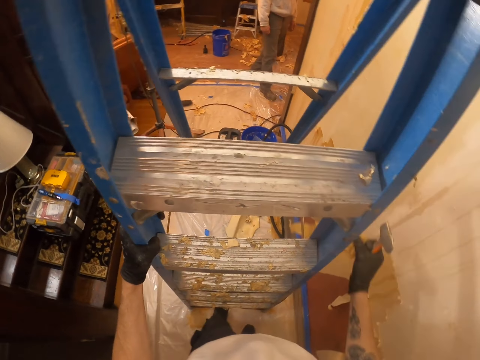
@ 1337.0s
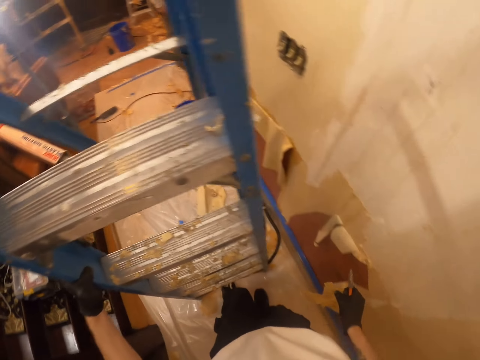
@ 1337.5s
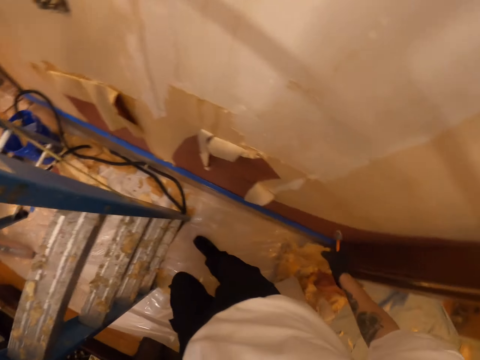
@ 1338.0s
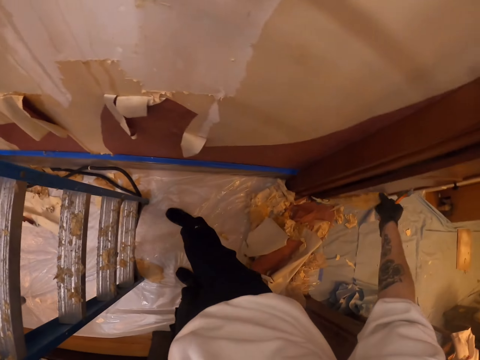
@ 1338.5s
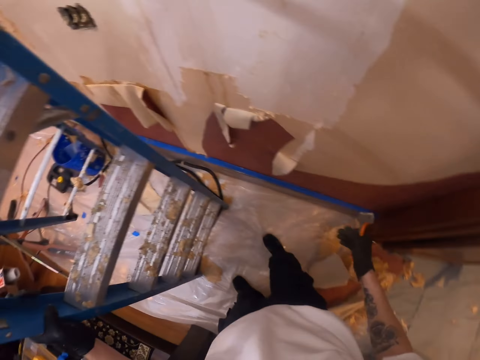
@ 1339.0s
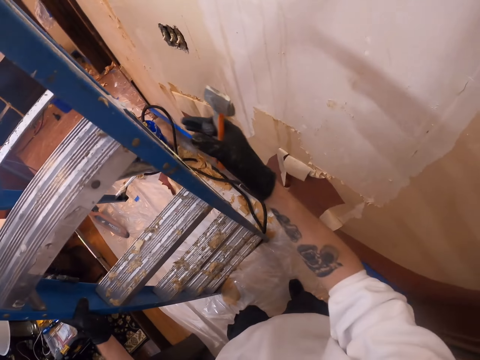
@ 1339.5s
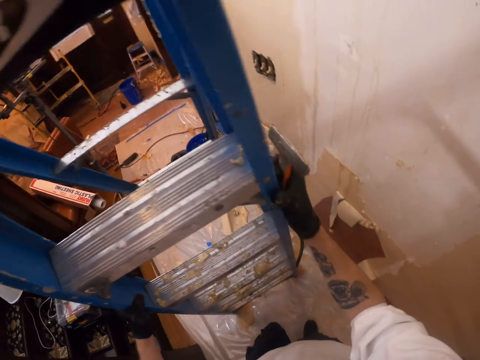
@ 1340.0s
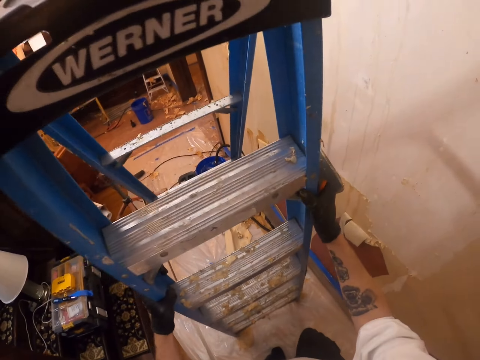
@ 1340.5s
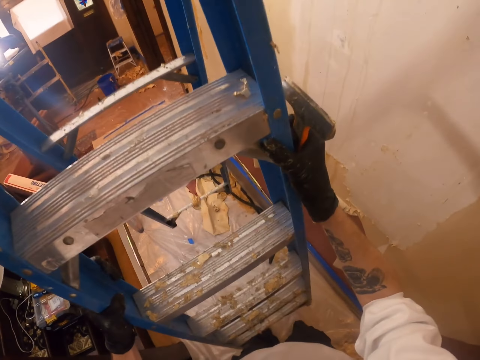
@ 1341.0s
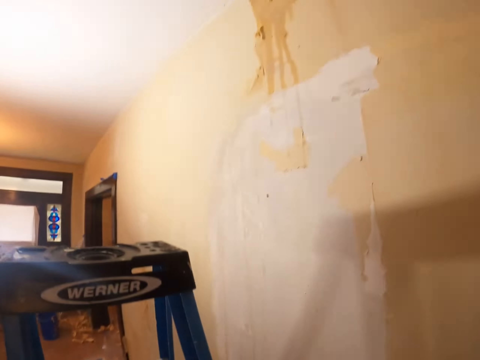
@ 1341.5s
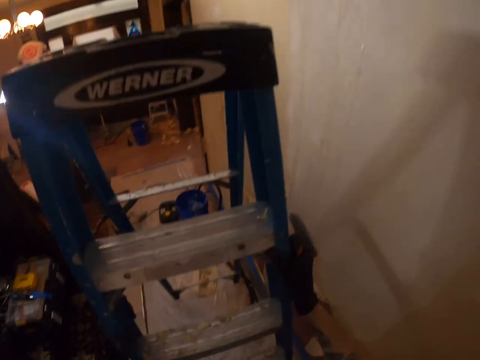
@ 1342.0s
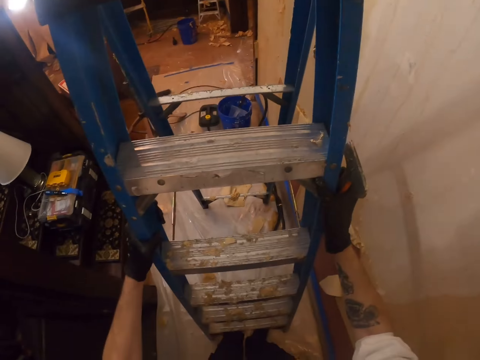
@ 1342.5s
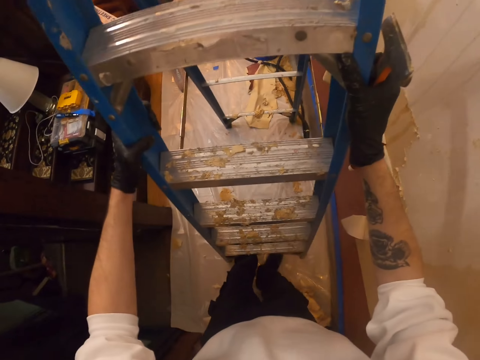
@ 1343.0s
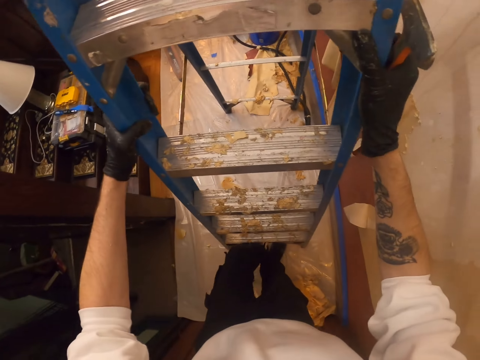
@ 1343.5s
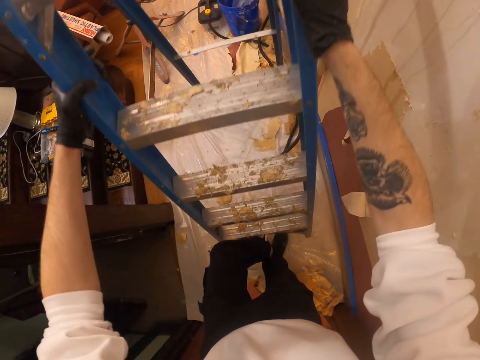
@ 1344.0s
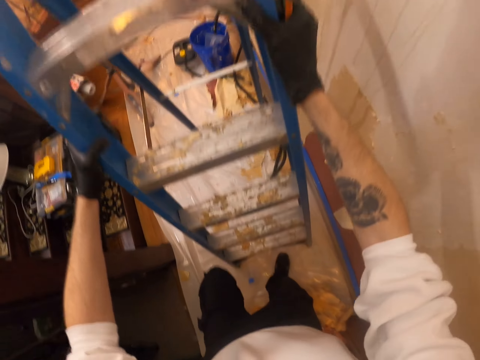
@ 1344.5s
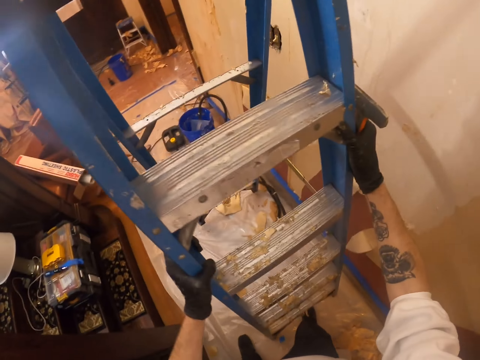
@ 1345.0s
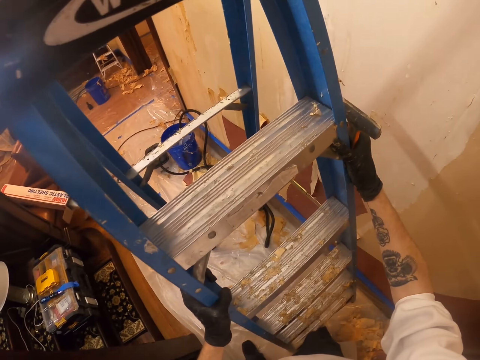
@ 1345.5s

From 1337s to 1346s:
The camera wearer moves the right hand. They pull back the right hand. They make a step. They throw the wallpaper on the floor. They lift the right hand. They hold the ladder with both hands. They pull the ladder. They move the ladder. They lift the ladder.

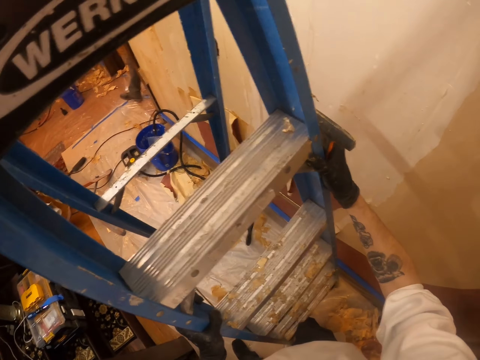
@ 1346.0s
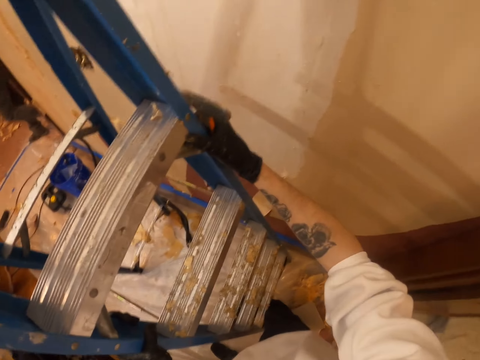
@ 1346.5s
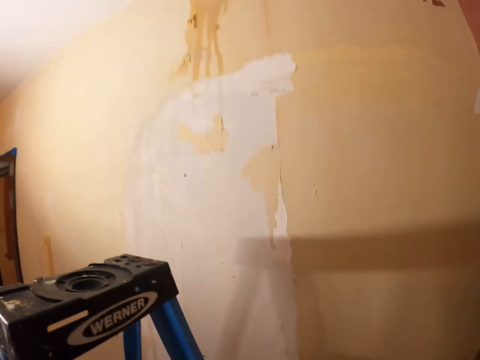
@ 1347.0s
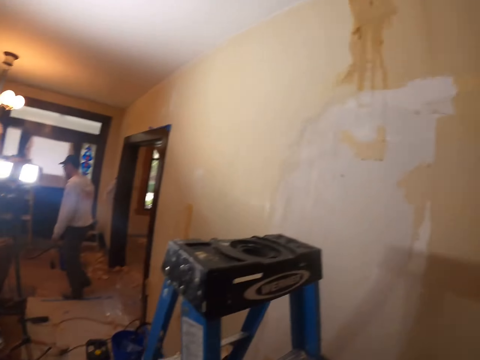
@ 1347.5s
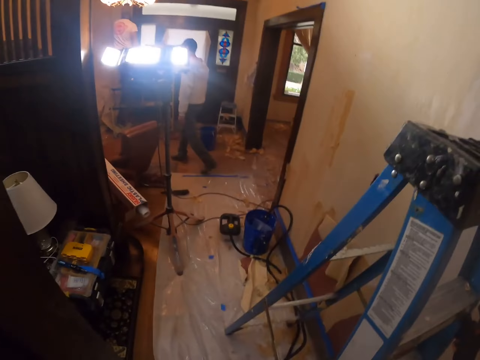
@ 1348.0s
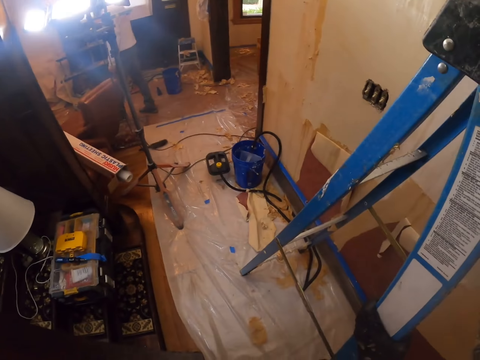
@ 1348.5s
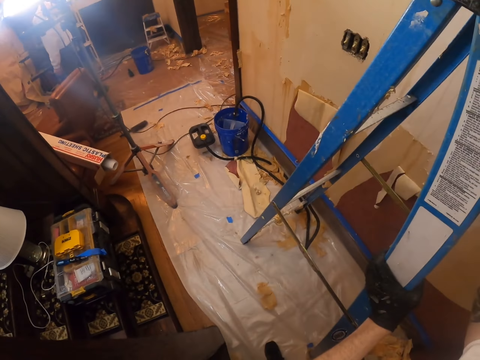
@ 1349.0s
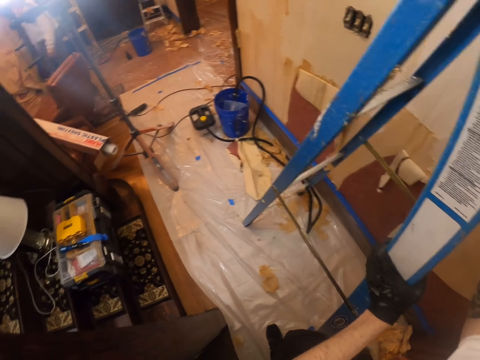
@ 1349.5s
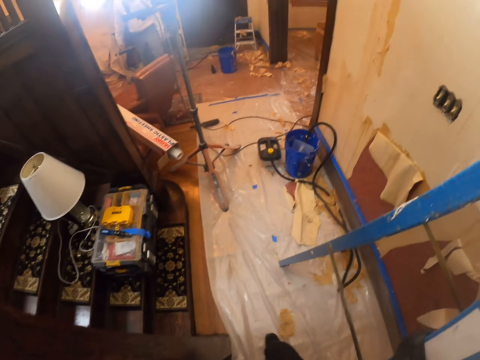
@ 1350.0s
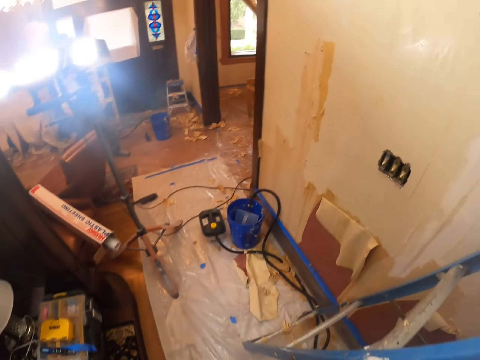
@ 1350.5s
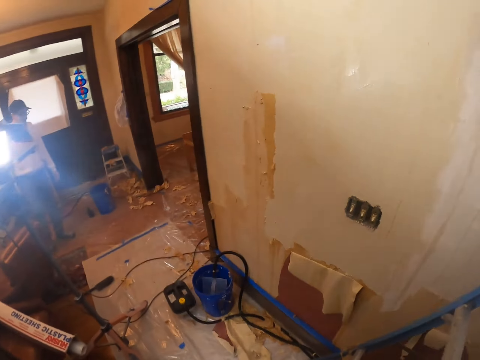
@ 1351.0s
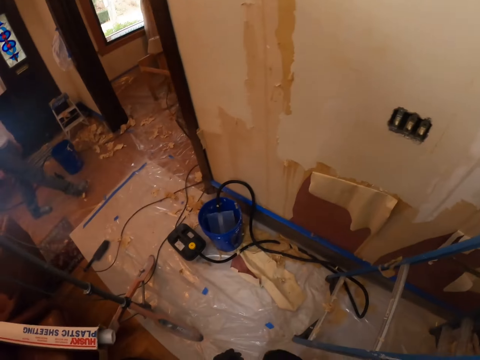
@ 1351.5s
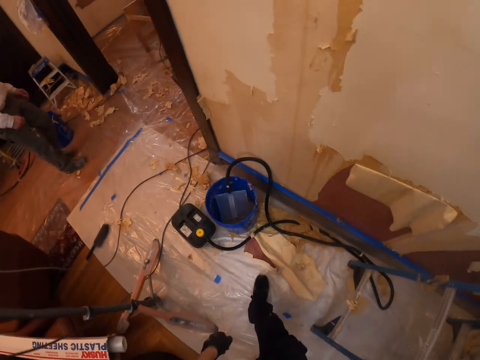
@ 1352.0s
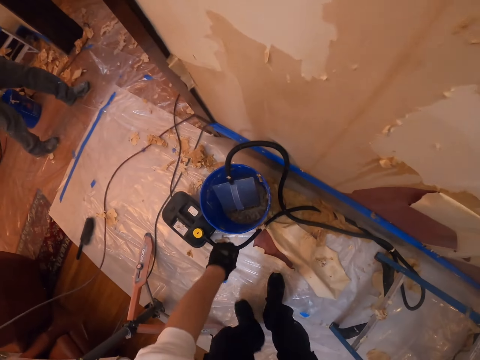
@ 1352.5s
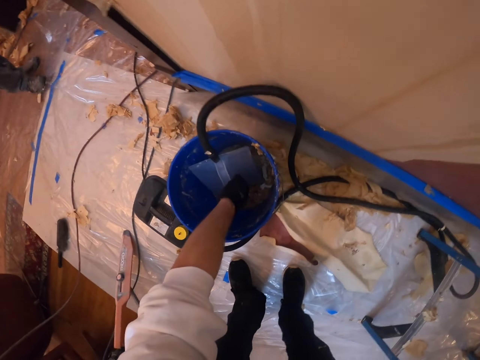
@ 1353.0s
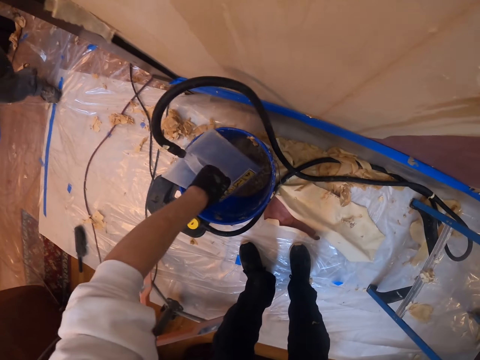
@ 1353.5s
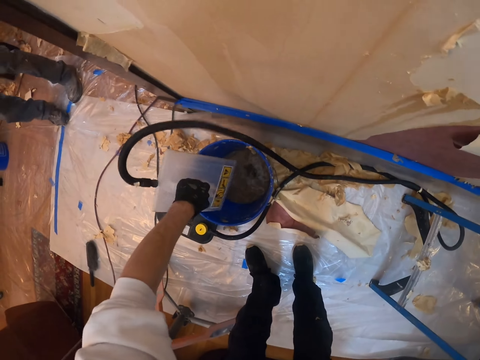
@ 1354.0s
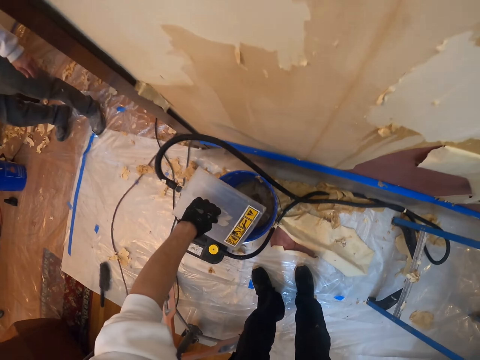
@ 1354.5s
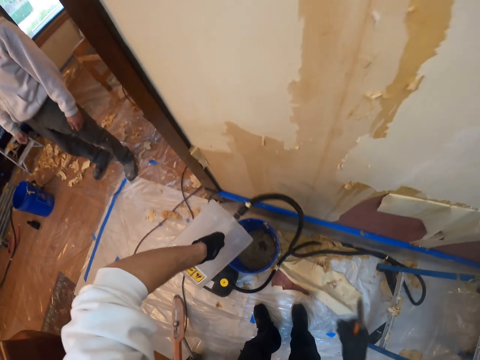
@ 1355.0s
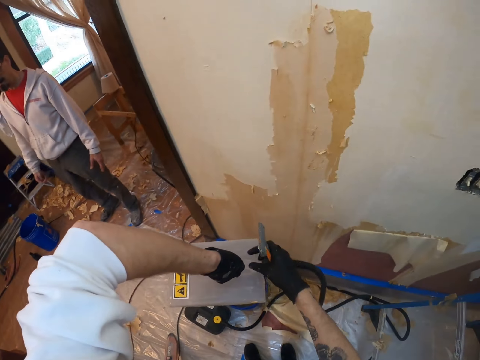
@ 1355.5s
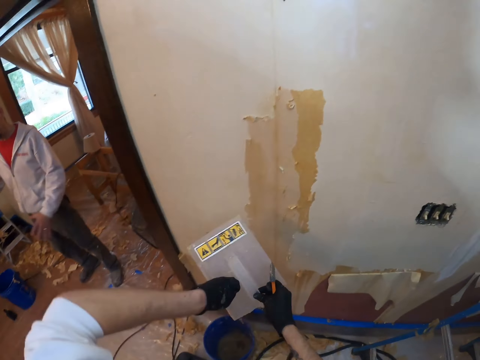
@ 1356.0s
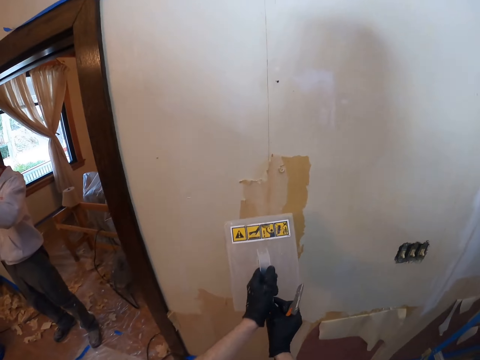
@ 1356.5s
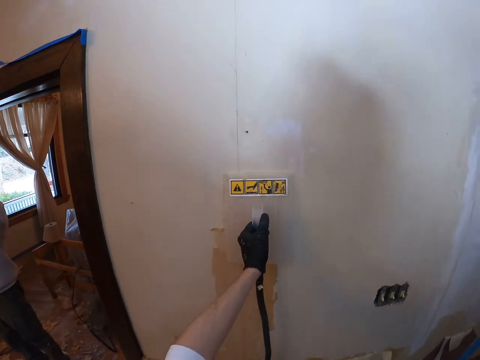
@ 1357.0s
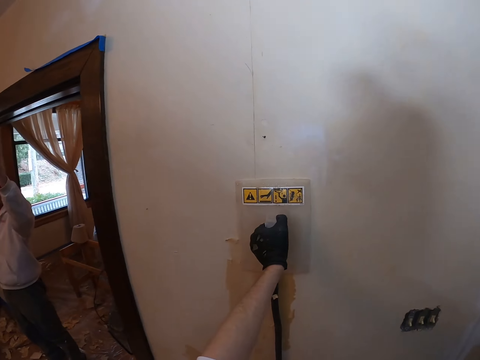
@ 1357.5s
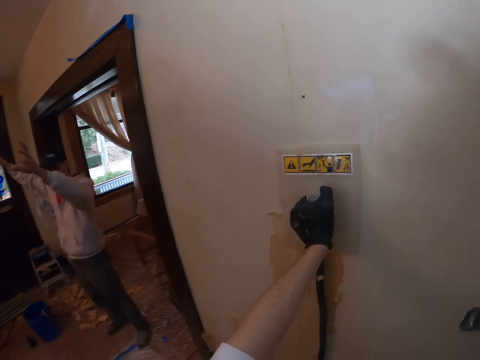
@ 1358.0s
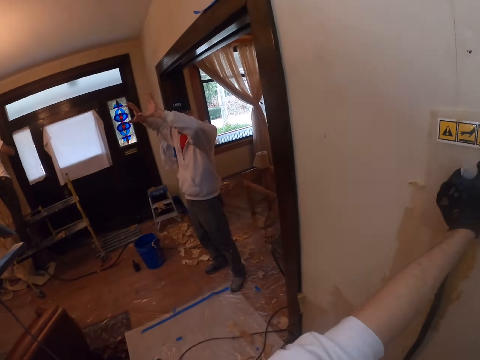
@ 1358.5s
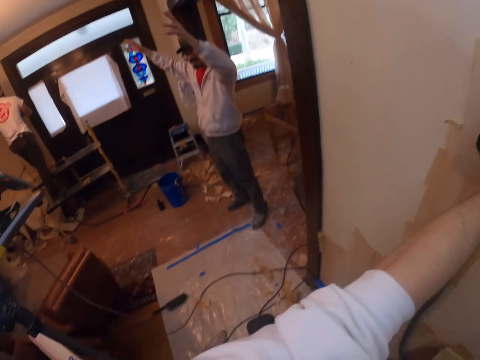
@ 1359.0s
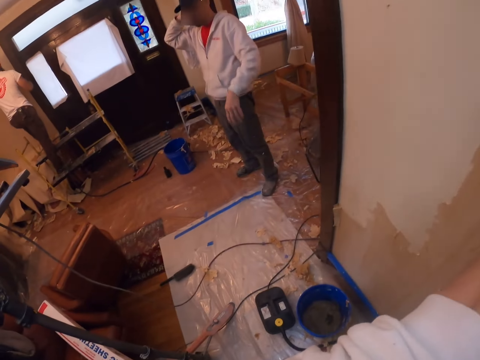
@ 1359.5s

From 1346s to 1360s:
The camera wearer looks around. A man walks around. The camera wearer looks around and walks around. They take a wallpaper steamer or plastic float with the left hand. They shake the wallpaper steamer, turn the wallpaper steamer, and hold the wallpaper steamer with both hands. They lift the plastic float. They hold the wallpaper steamer at the wall with the left hand. They place the plastic float on the wall. The man lifts both hands. The camera wearer presses the plastic float on the wall. They turn around and look around.

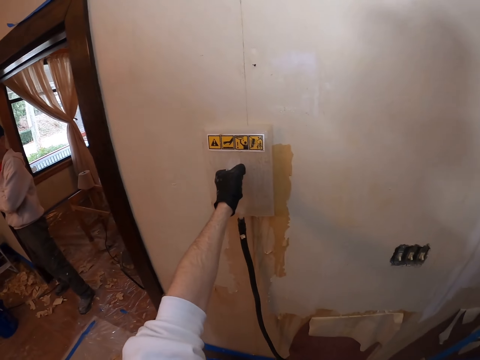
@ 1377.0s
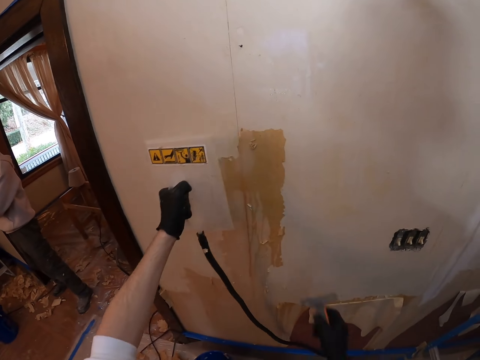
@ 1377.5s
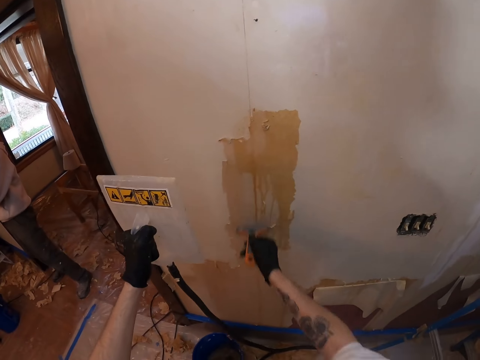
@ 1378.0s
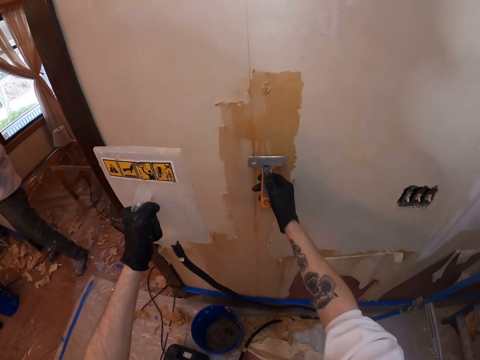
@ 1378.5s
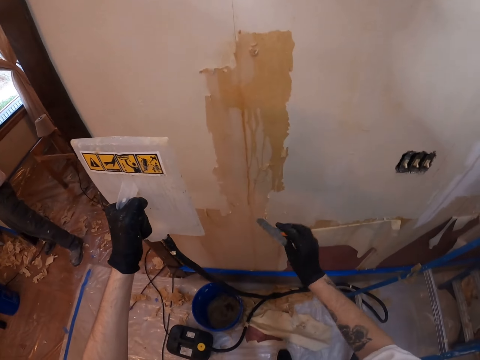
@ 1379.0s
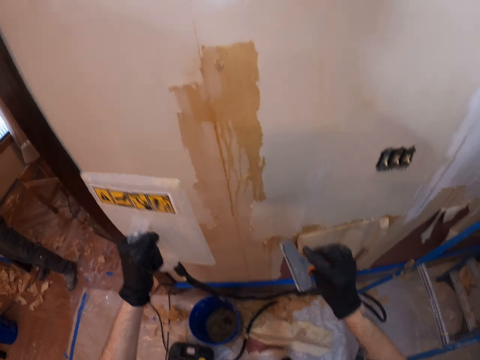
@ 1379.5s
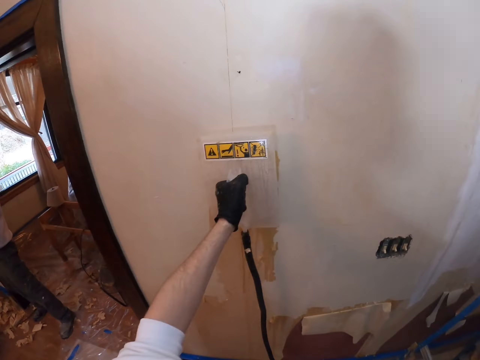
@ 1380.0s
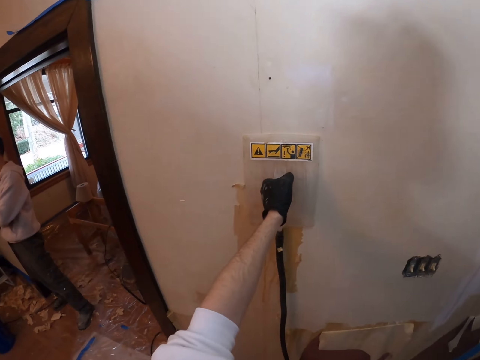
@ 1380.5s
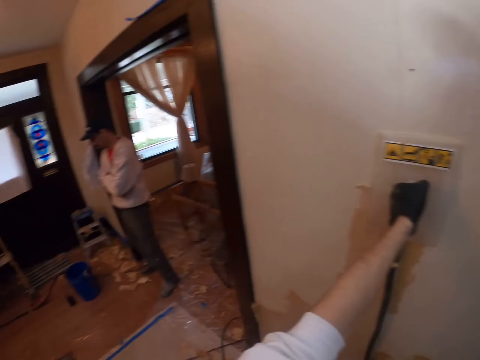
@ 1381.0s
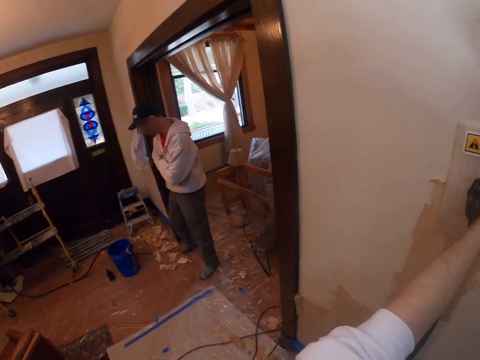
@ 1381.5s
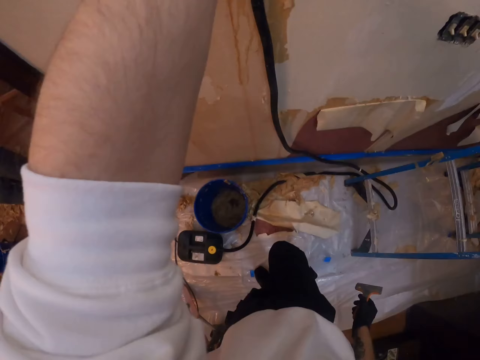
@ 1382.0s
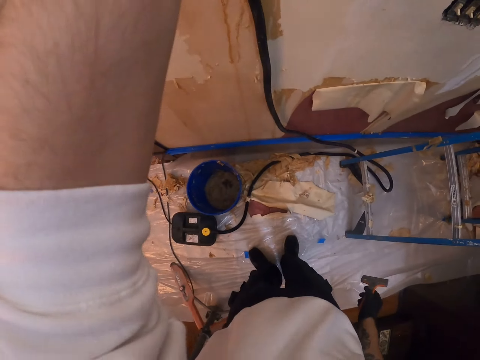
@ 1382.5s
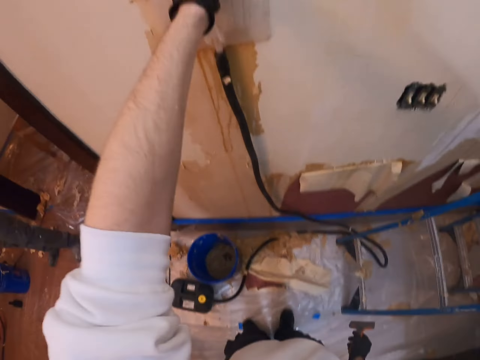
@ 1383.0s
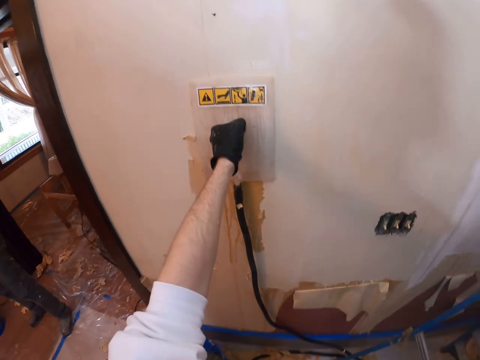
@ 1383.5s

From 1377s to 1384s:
The camera wearer pushes the plastic float or wallpaper steamer. They remove the wallpaper steamer on the wall. They move the plastic float. They remove paint from the wall with the scraper. They lift the scraper and look at the scraper. They place the plastic float on the wall. They hold the wallpaper steamer on the wall. They look around. They look at a man. They look down.
